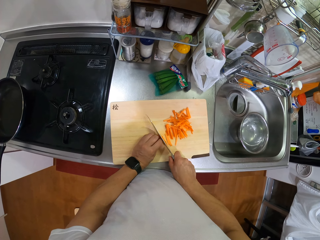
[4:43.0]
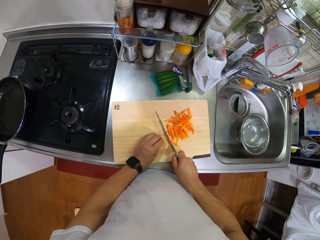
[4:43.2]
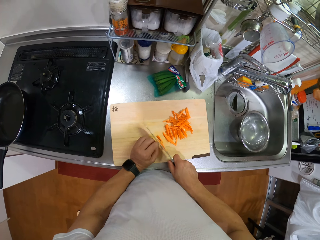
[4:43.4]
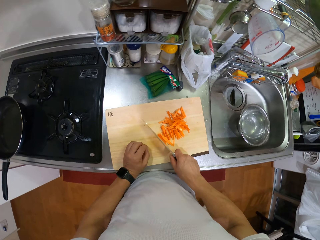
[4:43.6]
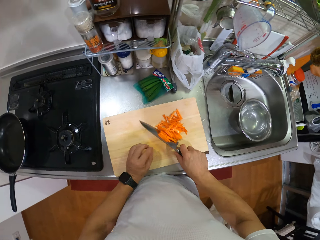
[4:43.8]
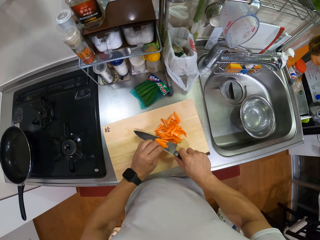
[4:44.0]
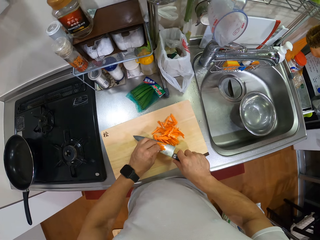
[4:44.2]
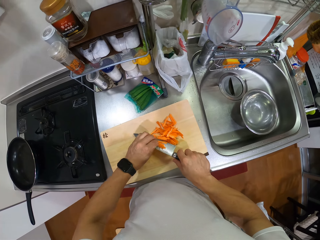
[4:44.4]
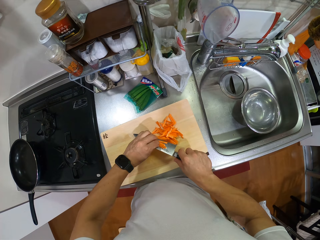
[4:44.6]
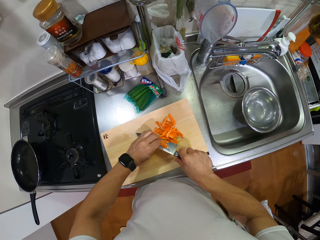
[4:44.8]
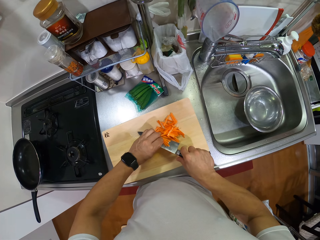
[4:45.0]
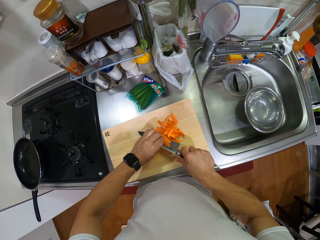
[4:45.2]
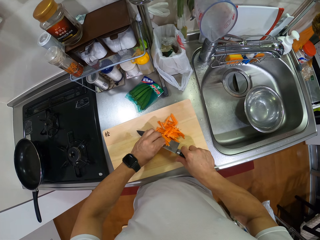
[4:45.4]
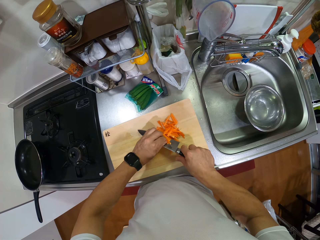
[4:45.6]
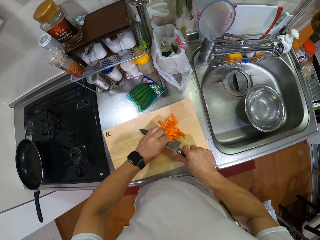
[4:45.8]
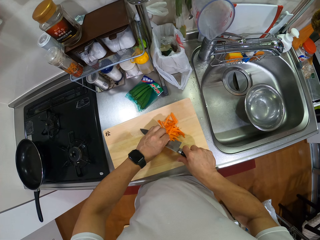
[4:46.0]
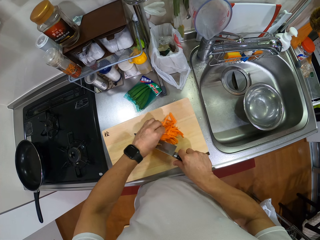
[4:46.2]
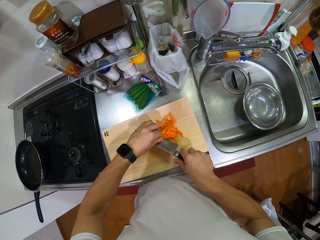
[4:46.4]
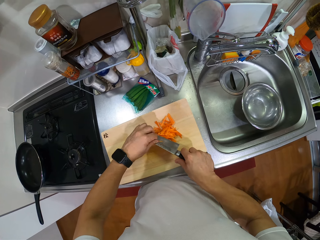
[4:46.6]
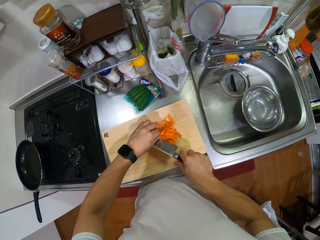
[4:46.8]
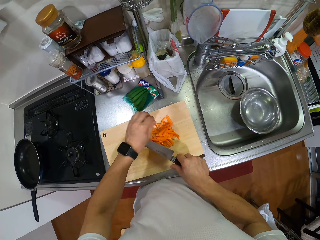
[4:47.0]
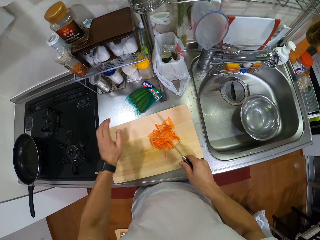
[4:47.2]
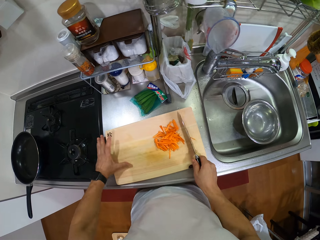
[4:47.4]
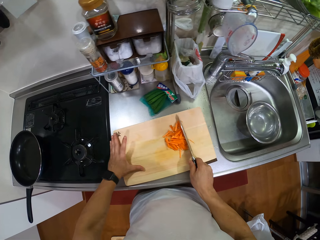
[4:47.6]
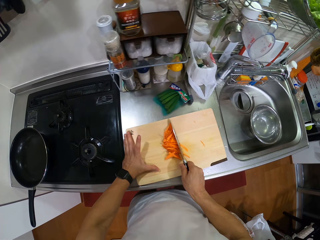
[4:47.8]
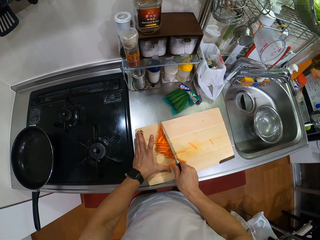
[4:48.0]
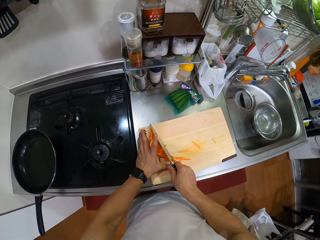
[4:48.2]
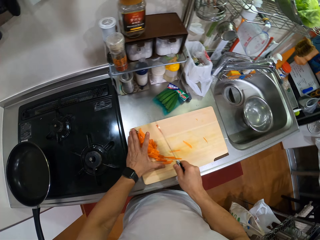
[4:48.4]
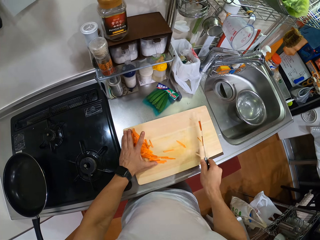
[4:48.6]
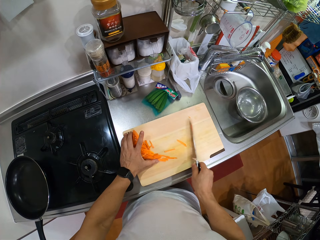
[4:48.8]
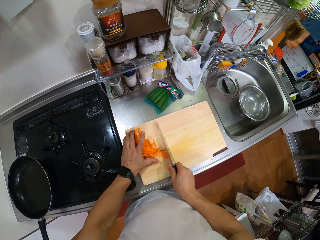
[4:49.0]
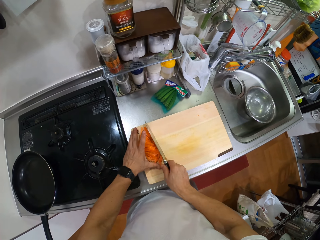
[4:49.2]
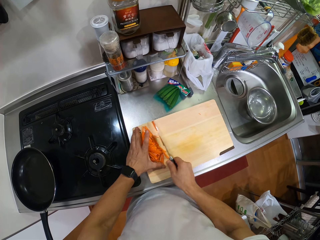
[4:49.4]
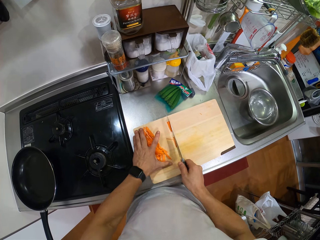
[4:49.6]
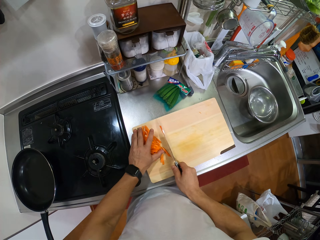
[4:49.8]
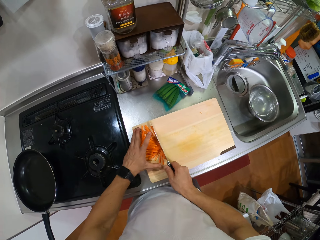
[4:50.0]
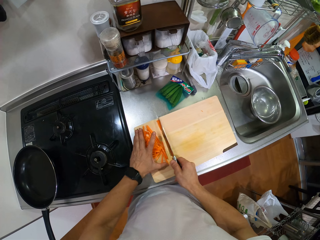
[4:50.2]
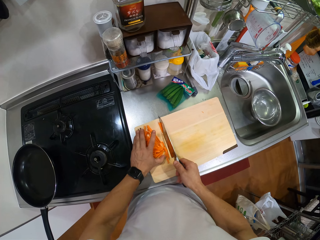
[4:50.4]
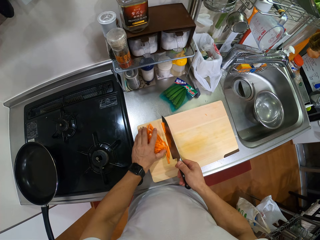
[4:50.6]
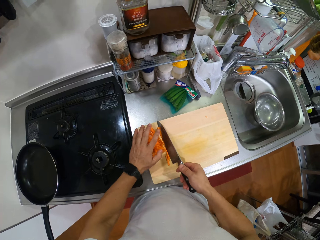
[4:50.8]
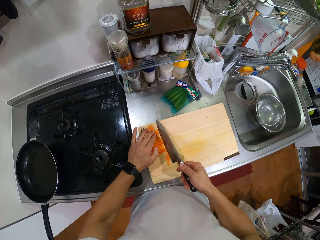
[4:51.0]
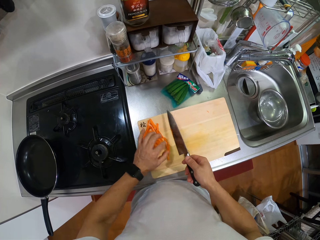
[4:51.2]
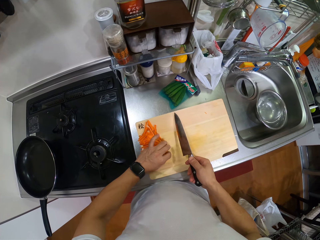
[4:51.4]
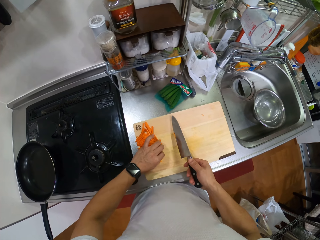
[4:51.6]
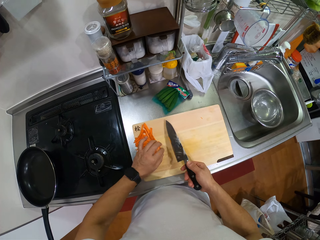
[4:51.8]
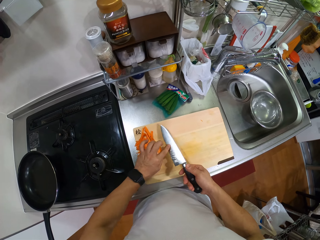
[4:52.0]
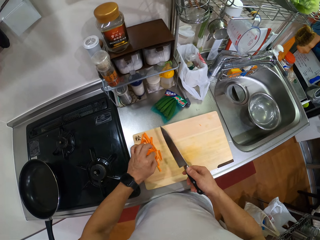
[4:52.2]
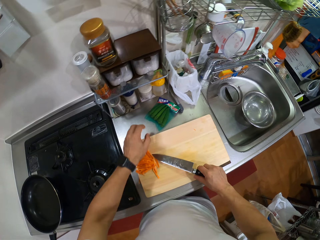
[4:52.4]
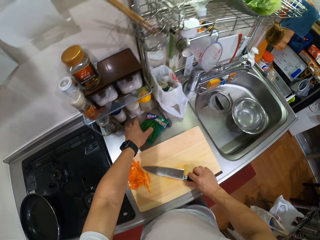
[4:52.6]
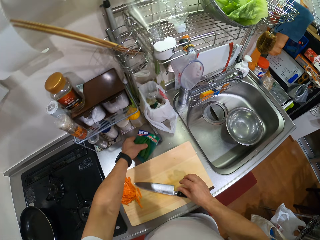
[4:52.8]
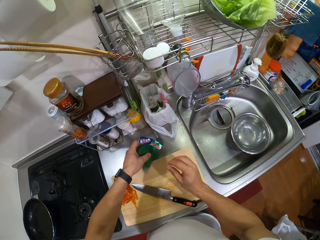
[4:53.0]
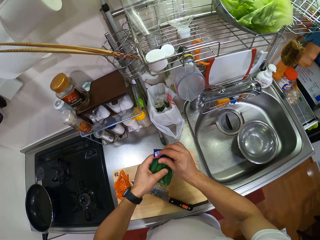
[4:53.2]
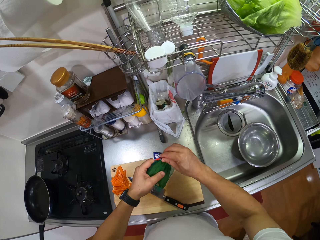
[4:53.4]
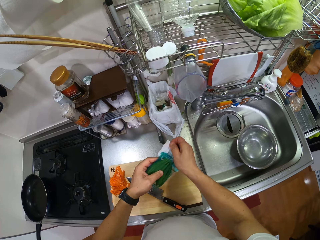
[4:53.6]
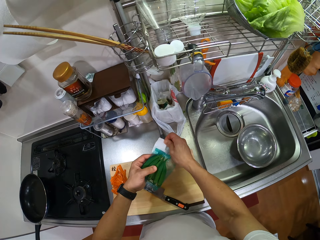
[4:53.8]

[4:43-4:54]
The camera wearer pushes the carrot with a knife. They remove the carrots from the knife. They move both hands. They move aside the carrots on the chopping board. They push the carrots with the knife on the chopping board. They move the left hand. They wipe carrot pieces from the knife. They push the carrots with the knife on the chopping board. They put the carrot pieces well on the chopping board. They wipe carrot from the knife. They put the knife on the chopping board. They take a packet or bag of green chilies.

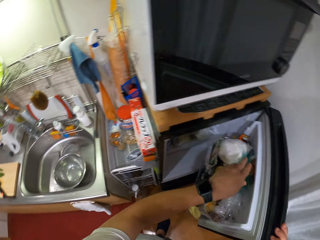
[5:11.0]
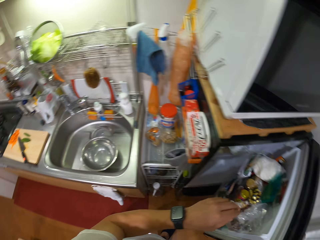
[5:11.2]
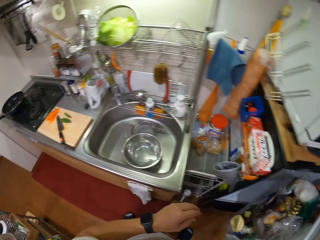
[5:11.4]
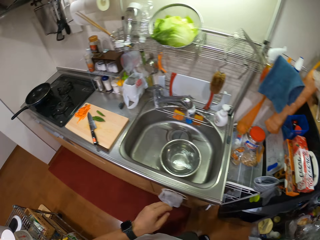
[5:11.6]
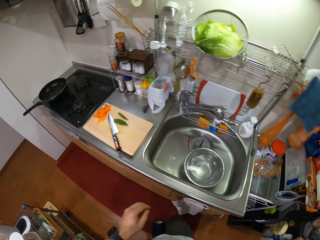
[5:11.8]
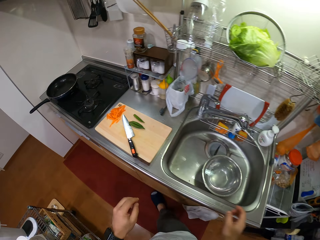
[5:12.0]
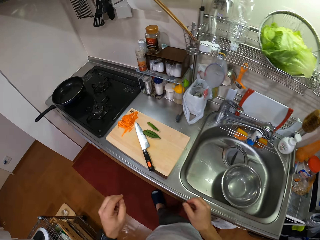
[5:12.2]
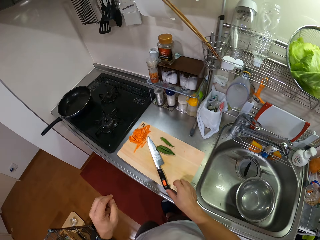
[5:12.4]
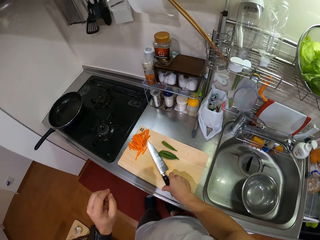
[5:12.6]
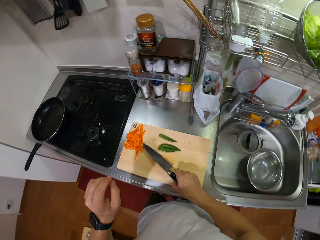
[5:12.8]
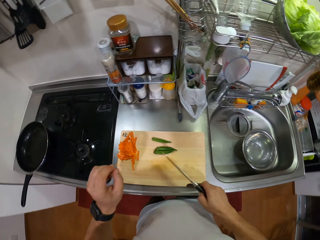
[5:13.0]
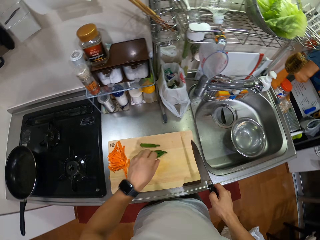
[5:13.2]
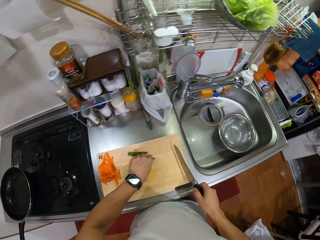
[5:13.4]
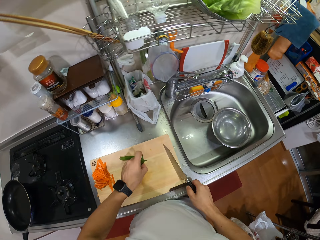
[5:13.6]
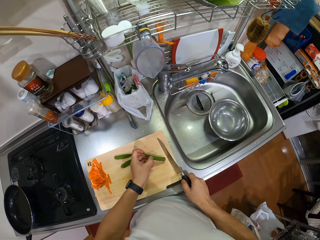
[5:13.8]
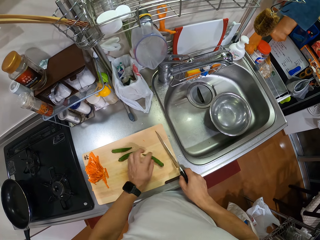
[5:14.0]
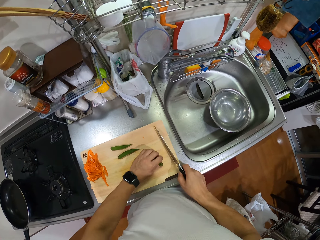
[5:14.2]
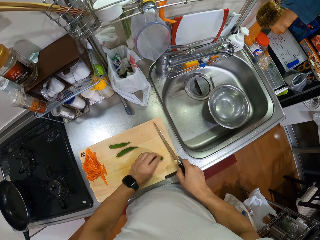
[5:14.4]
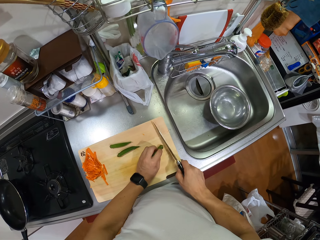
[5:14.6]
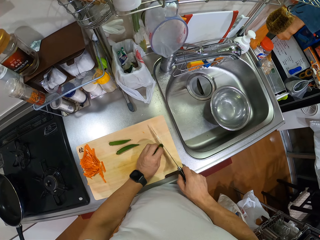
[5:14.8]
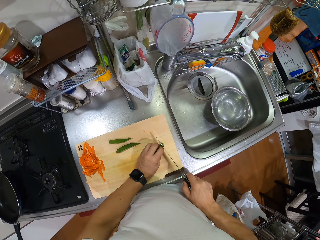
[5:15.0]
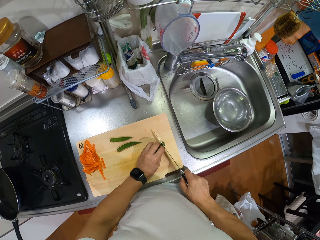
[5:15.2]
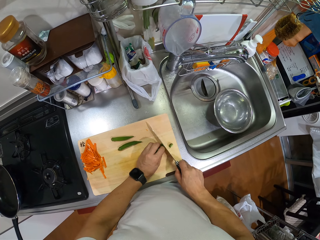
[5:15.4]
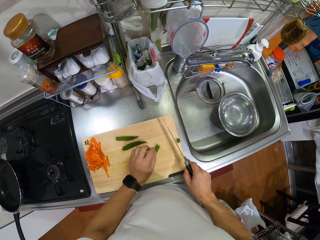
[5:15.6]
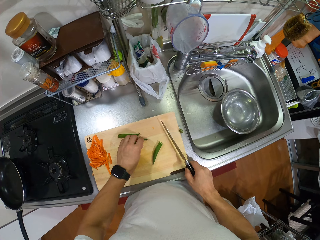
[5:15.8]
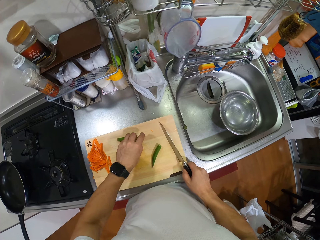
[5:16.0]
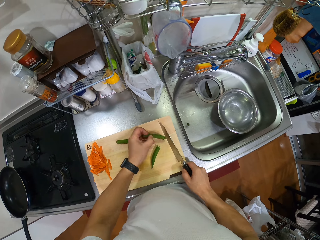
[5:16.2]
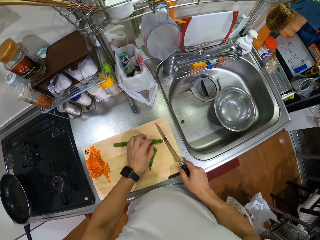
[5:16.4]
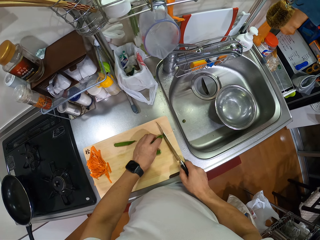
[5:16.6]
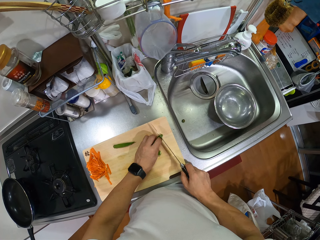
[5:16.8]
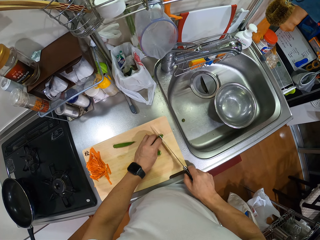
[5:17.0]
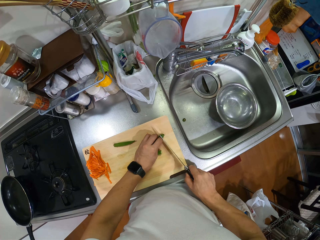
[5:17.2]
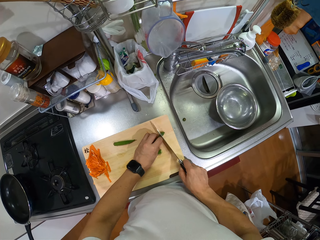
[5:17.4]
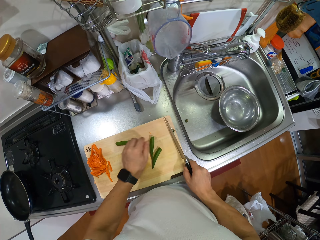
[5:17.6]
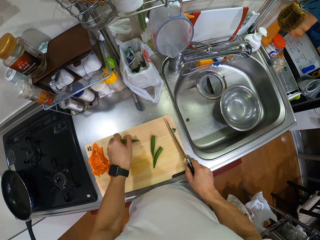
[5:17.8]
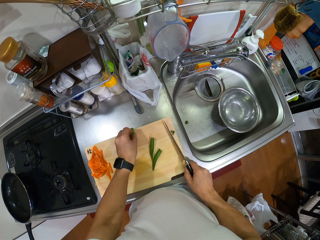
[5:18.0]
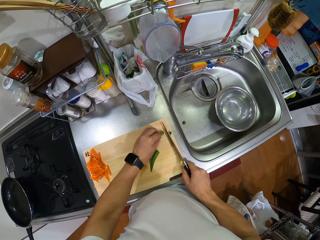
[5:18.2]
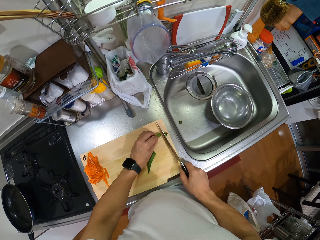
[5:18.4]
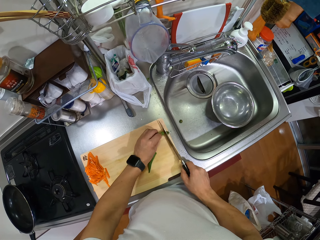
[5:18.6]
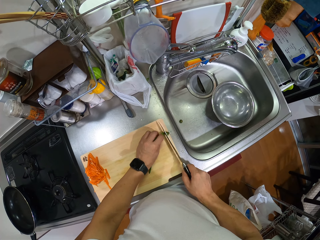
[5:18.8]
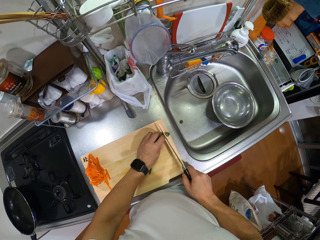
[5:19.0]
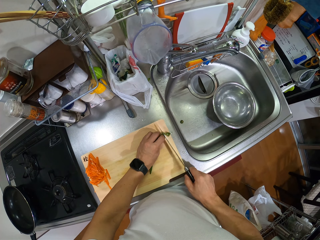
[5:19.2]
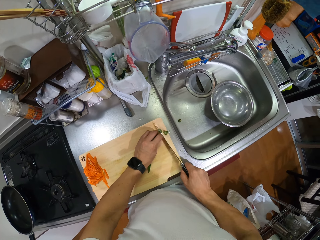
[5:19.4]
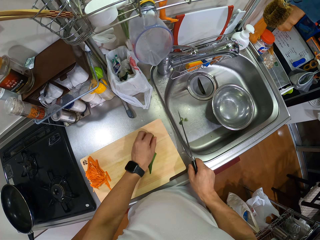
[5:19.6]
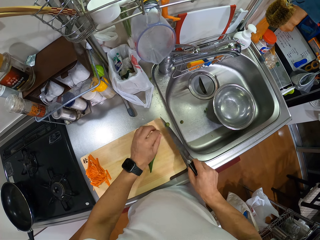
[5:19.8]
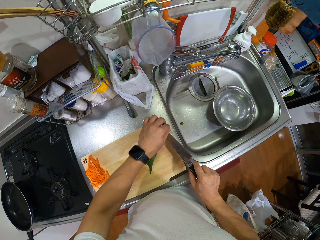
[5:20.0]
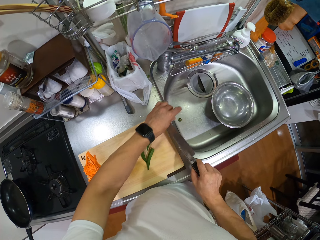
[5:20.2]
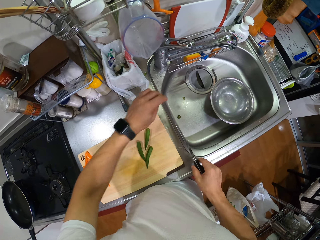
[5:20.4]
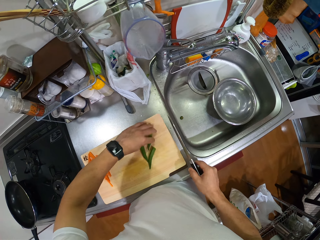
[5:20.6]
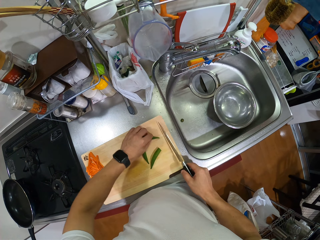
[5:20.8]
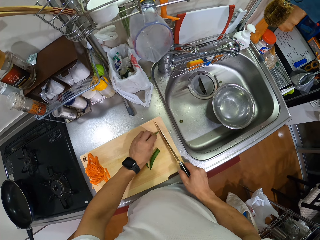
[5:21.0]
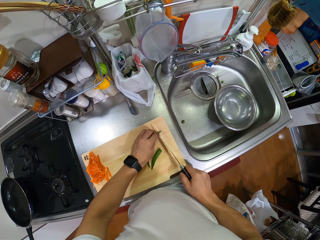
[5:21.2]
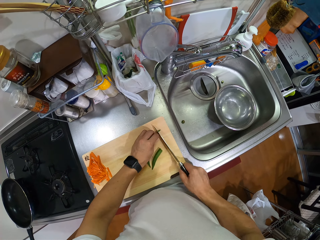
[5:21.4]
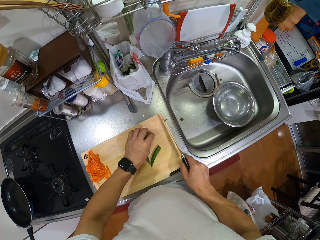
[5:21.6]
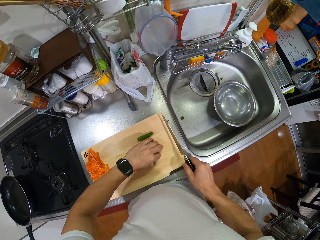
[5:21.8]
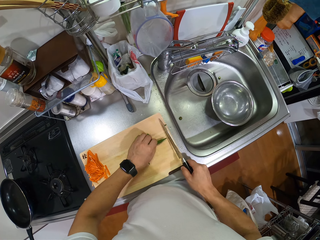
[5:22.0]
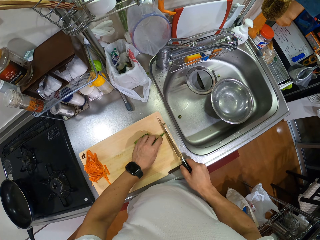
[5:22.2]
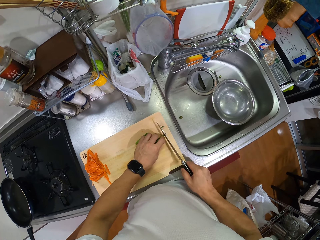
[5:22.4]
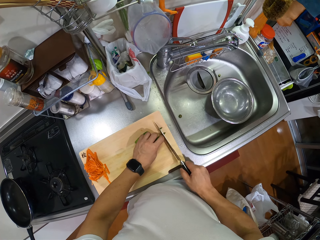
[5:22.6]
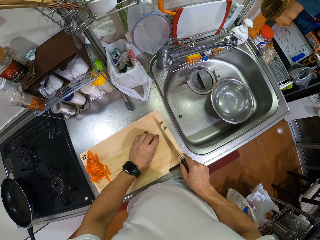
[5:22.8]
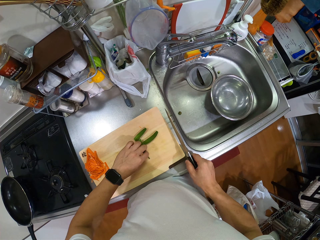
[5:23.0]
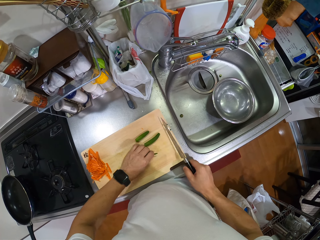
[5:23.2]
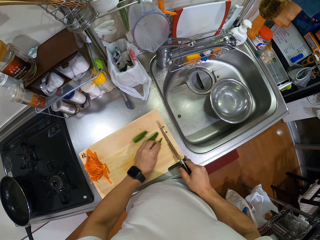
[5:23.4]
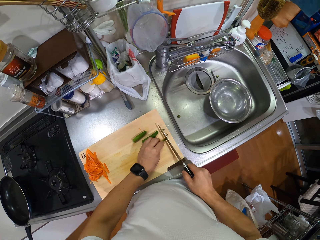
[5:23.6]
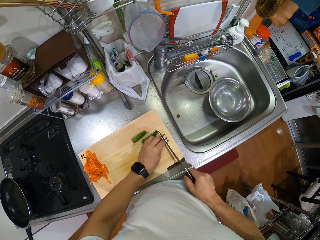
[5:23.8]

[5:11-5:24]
The camera wearer places the bag of something on the fridge. They pull back the left hand. They close the fridge. They make a step. They turn around. They take a knife. They lift the knife. They take a green chili piece. They hold the green chili well on the chopping board. They chop the green chili sepals. They take another green chili. They cut the green chili sepals. They take another green chili. They hold the green chili well. They cut the green chili sepals. They move the left hand. They wipe the green chili sepals from the knife. They hold a green chili. They cut the green chili. They pick up something. They cut another green chili head.
